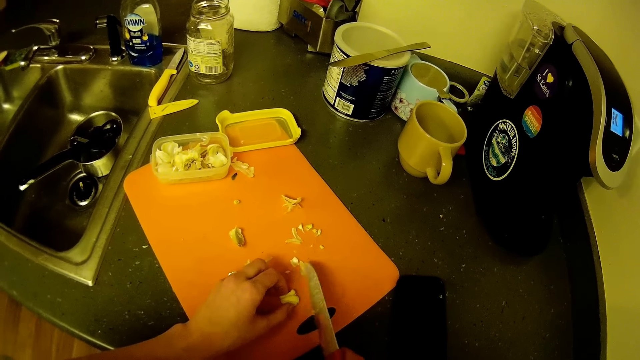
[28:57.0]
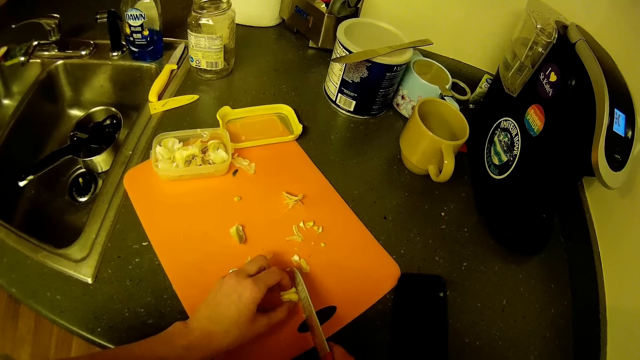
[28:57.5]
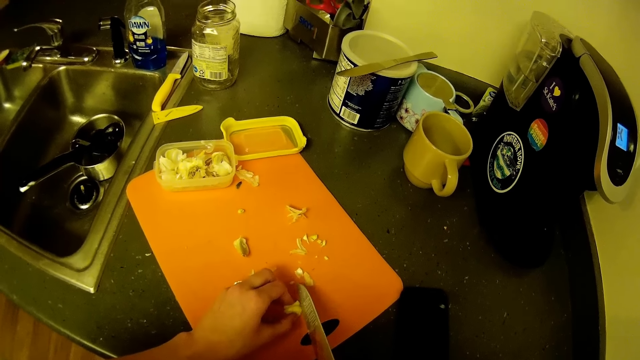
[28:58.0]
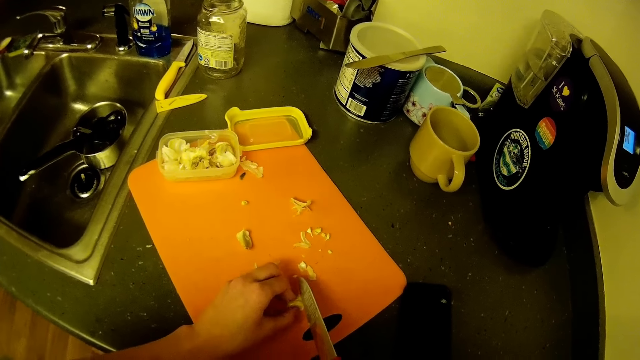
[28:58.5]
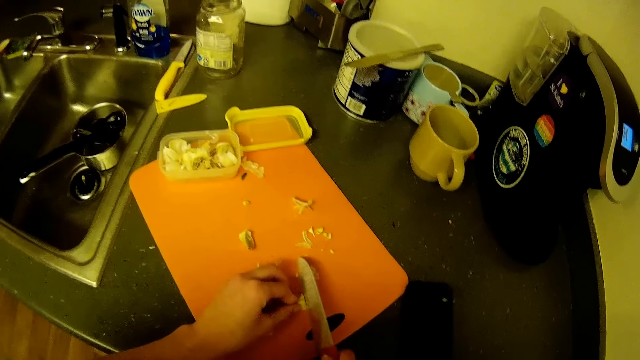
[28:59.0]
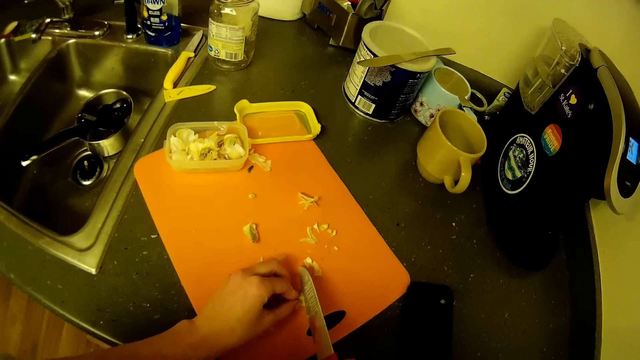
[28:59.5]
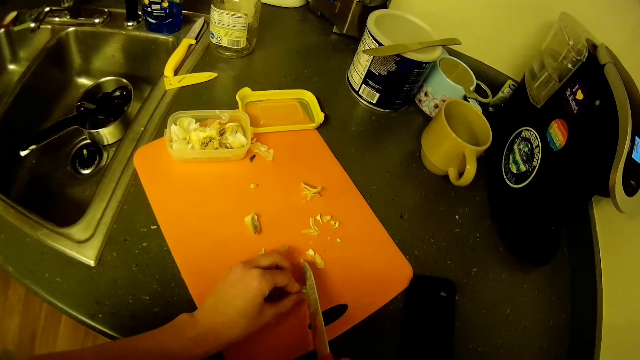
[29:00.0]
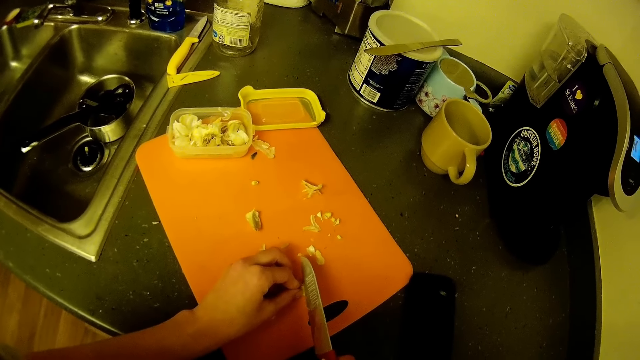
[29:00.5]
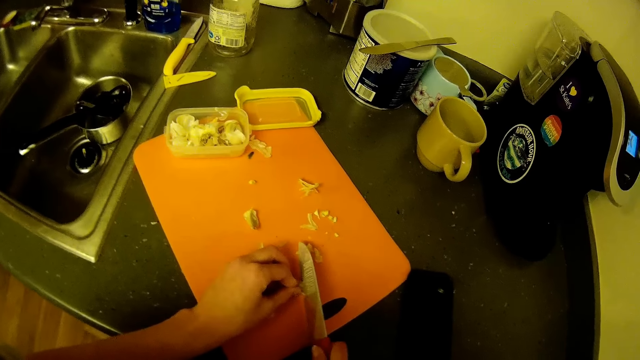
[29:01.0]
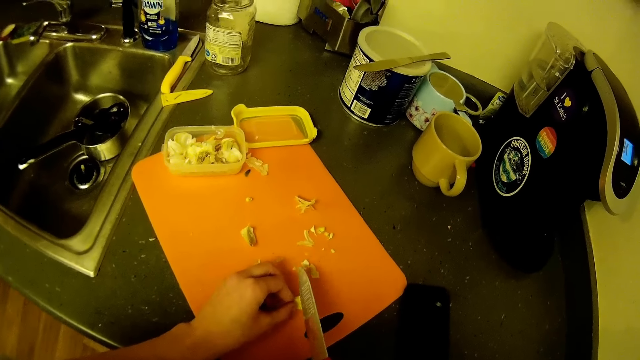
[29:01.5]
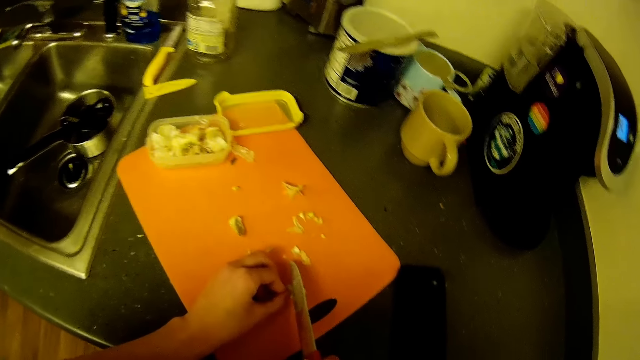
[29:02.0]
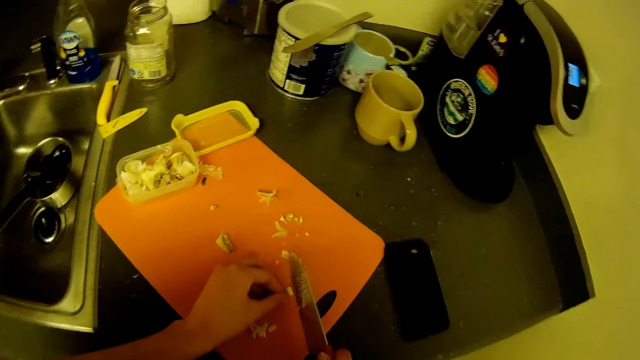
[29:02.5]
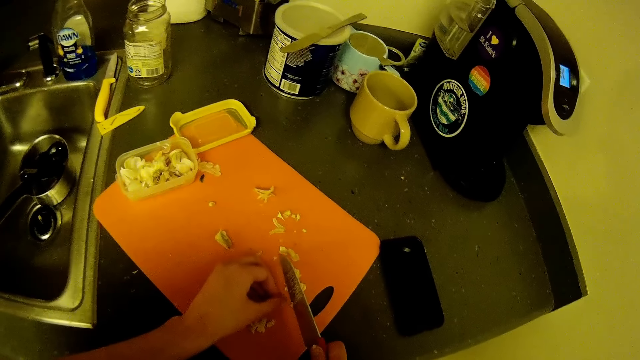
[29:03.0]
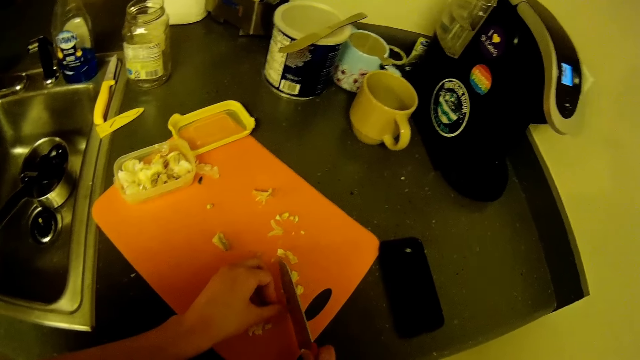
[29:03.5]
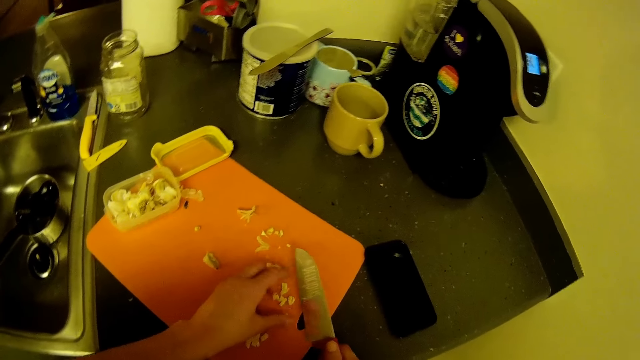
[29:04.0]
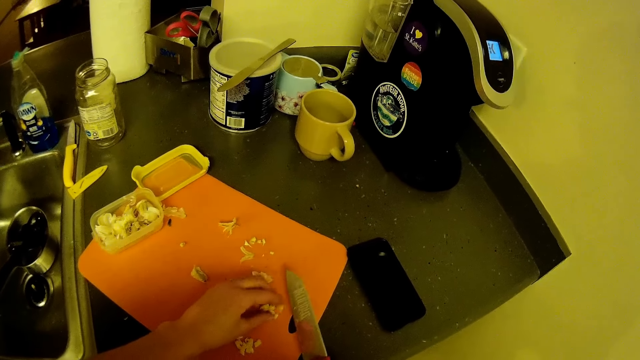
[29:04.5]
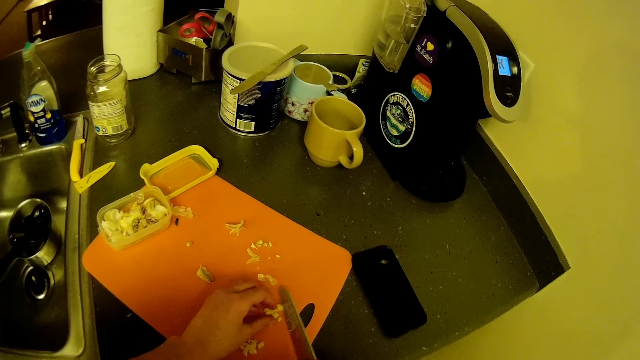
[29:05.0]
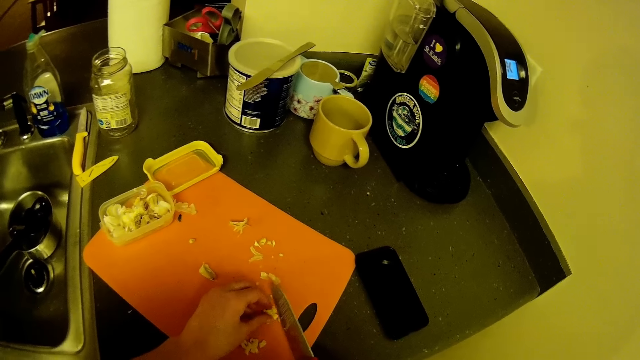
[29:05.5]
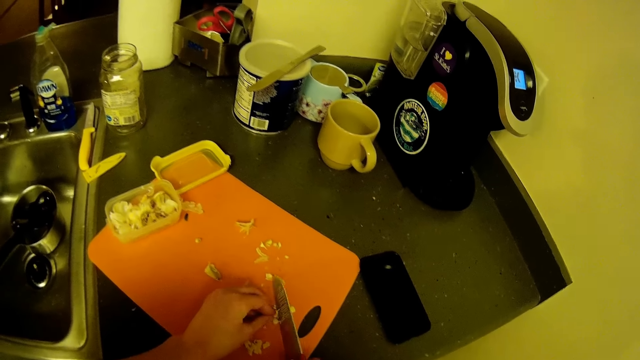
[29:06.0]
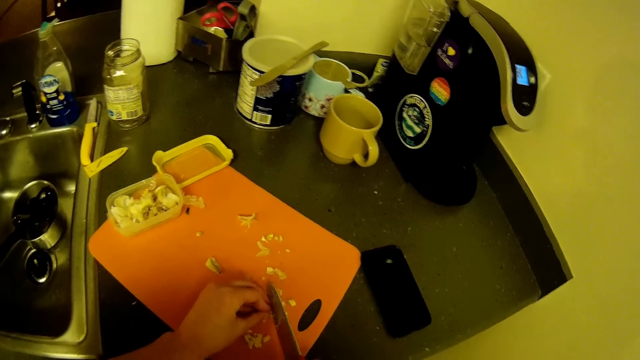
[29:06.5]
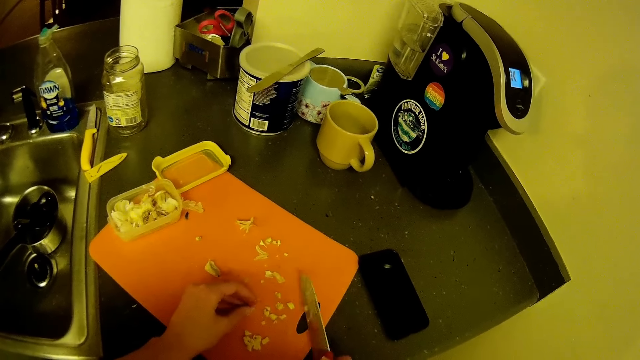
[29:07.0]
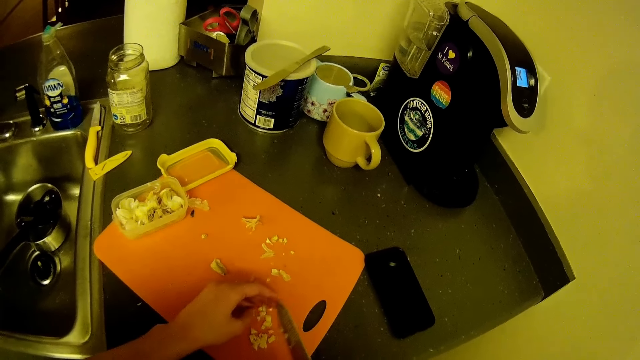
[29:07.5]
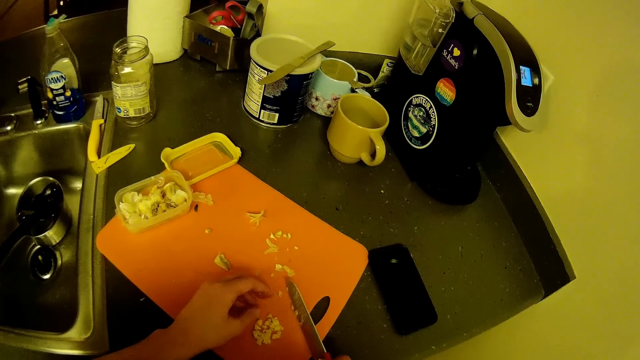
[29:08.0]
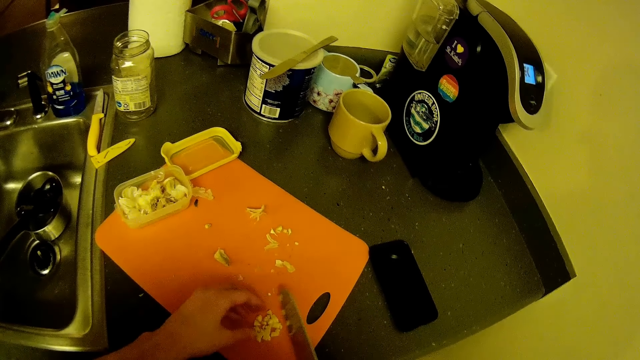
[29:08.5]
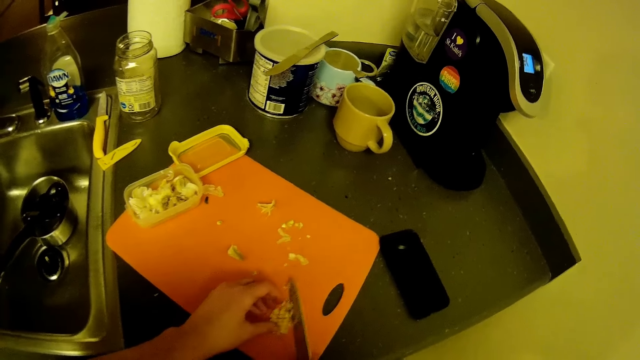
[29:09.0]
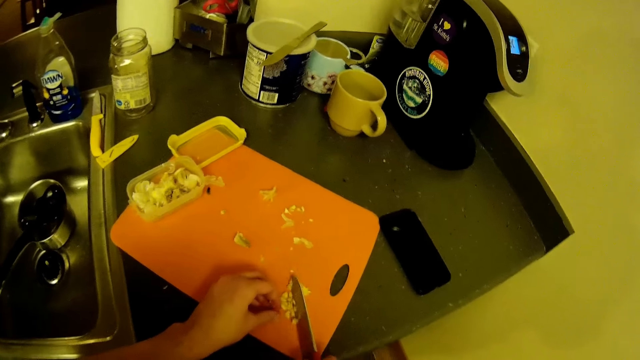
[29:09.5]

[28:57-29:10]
The camera wearer gathers some chopped garlic on the chopping board with her left hand. She pushes the chopped garlic on the chopping board with the knife in her right hand.

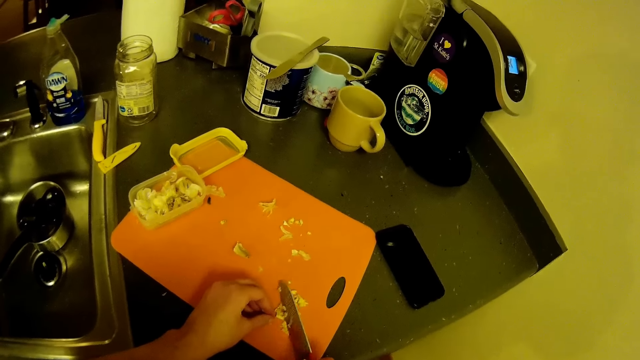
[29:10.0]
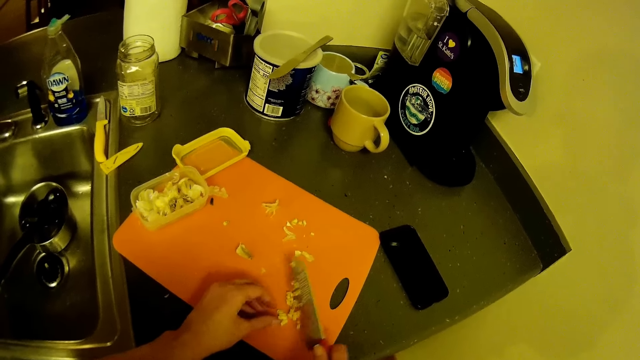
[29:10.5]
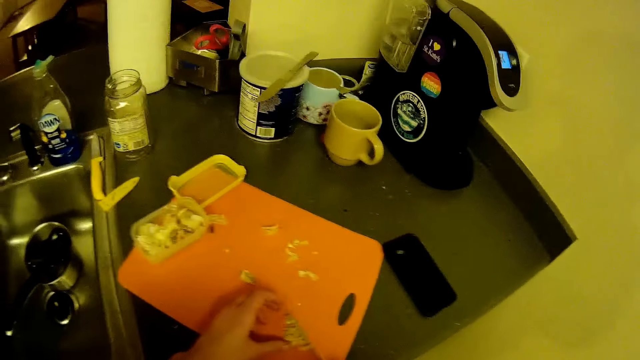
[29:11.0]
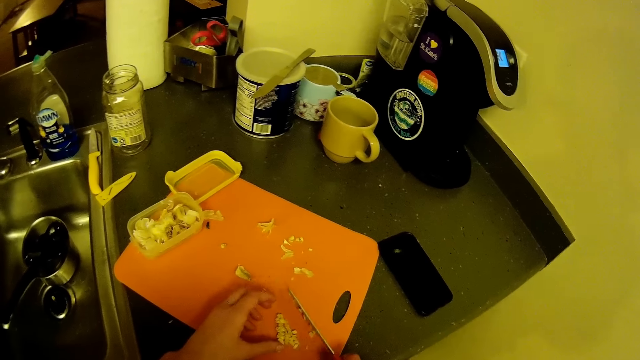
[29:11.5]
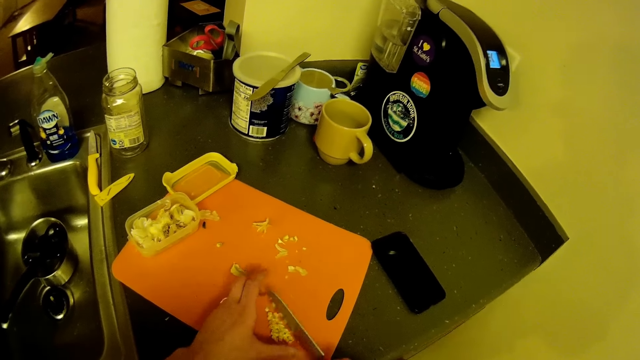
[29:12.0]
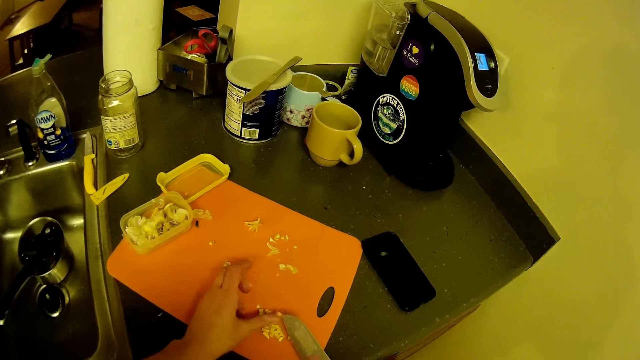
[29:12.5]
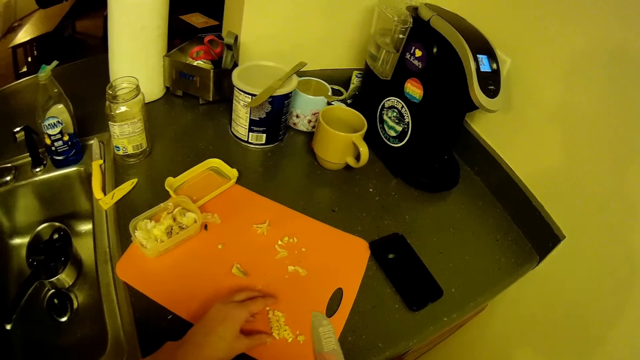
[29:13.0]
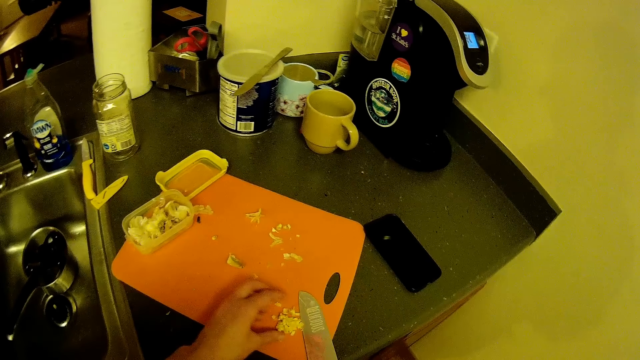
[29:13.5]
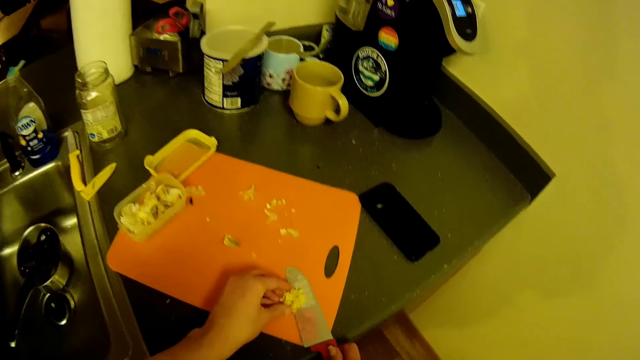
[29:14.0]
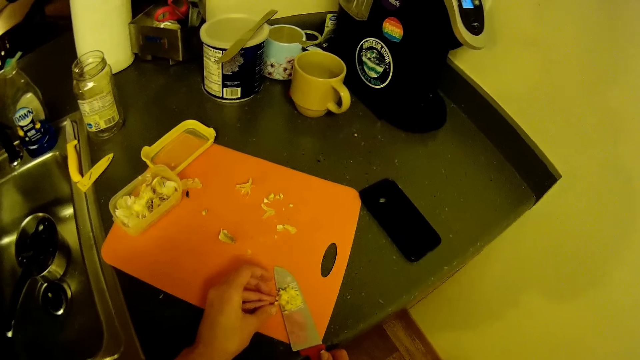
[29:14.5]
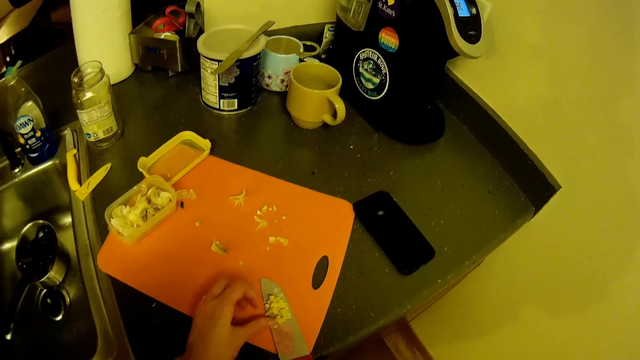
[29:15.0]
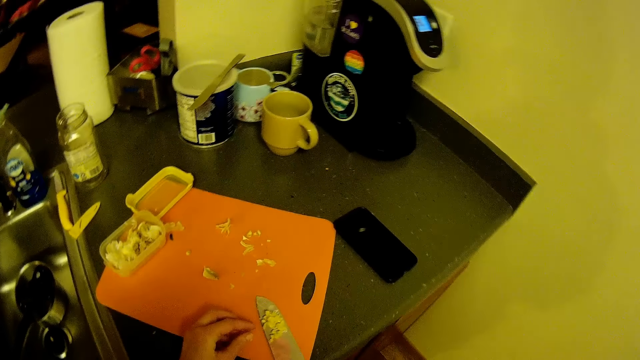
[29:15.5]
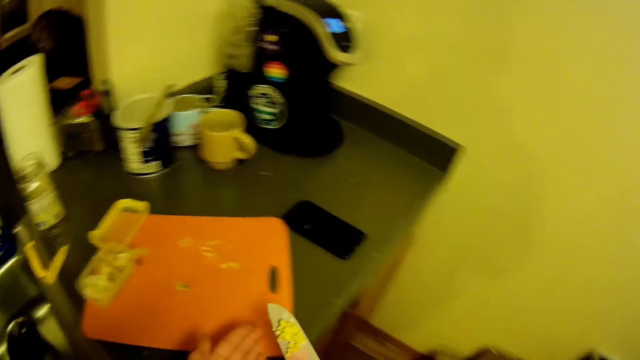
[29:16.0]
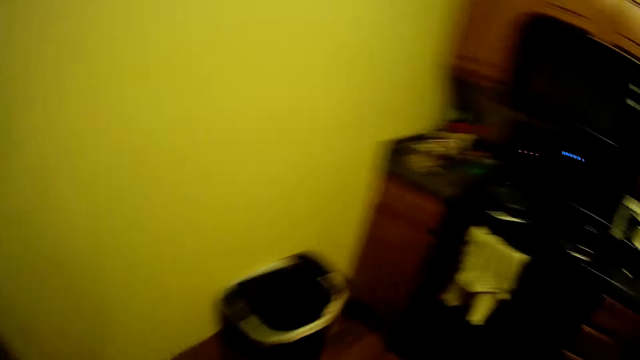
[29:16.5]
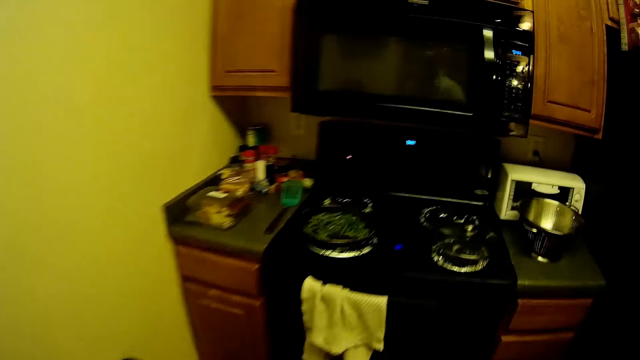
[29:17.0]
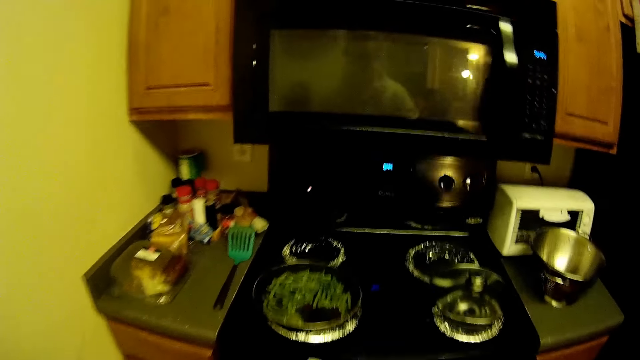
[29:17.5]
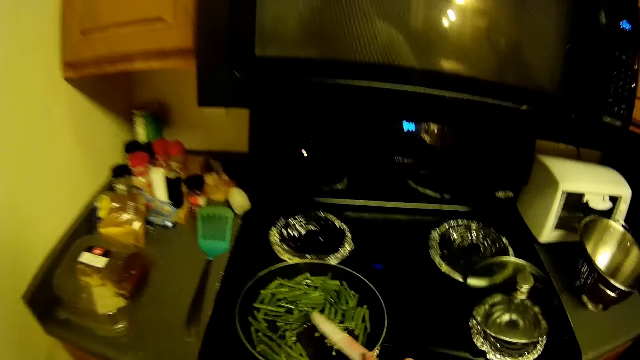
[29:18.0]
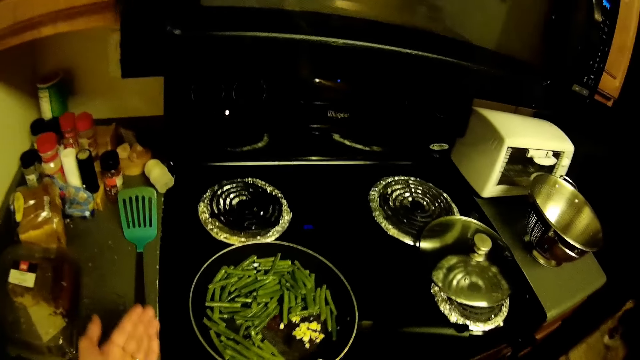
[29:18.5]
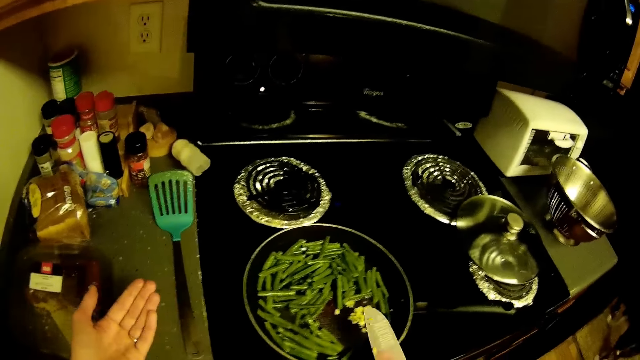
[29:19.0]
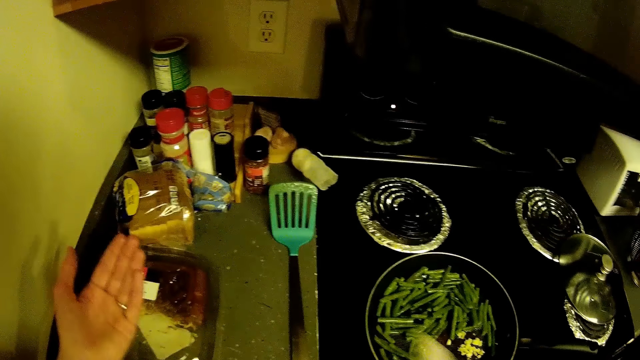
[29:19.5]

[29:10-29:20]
The camera wearer wipes the knife. She removes the chopped garlic on the knife in her right hand with her left hand. She pushes the chopped garlic on the chopping board with her left hand on the knife in her right hand. She collects the garlic pieces. She carries the chopped garlic on the knife in her right hand towards the cooker. She walks in the kitchen. She puts the chopped garlic on the knife in her right hand into the pan on the cooker. She scrapes off the chopped garlic on the knife in her right hand at an edge of the pan into the pan on the cooker. She stretches out her left hand.
